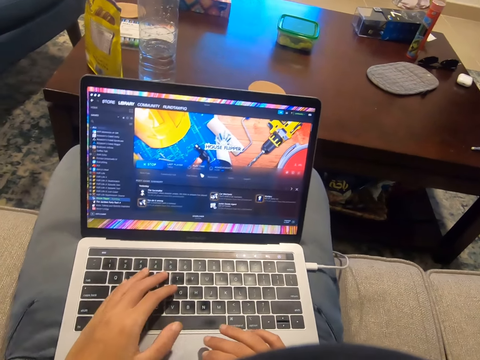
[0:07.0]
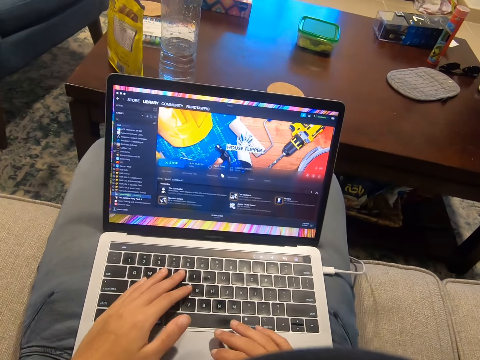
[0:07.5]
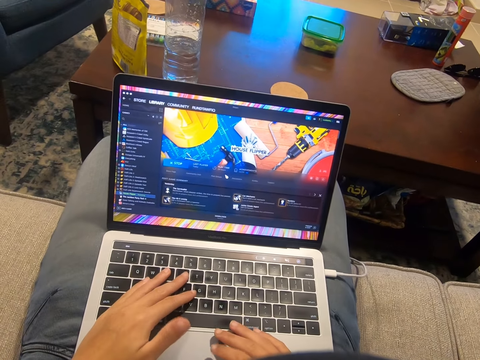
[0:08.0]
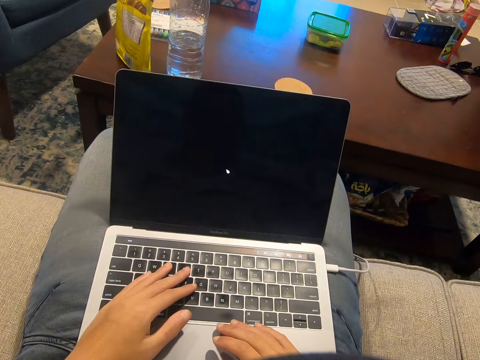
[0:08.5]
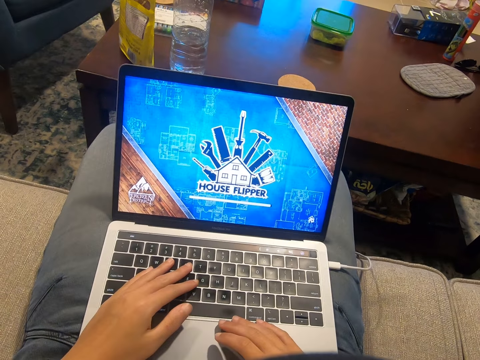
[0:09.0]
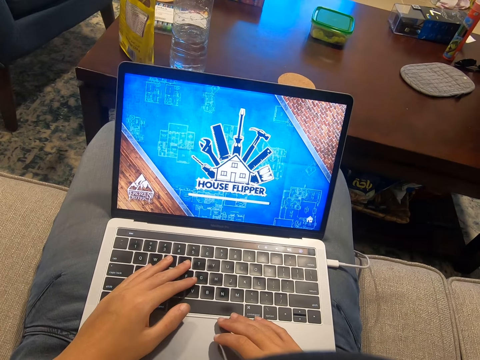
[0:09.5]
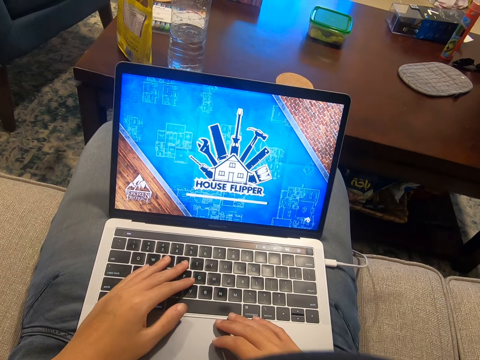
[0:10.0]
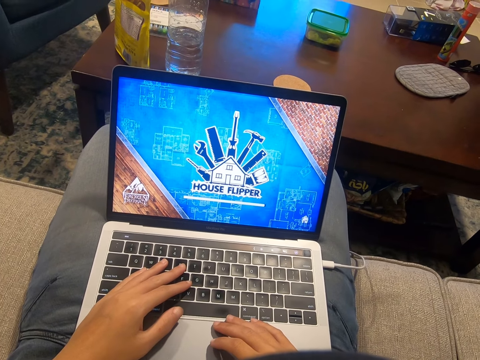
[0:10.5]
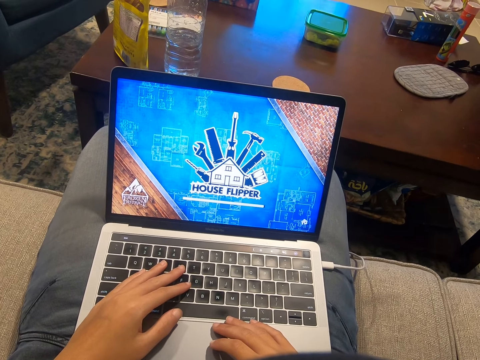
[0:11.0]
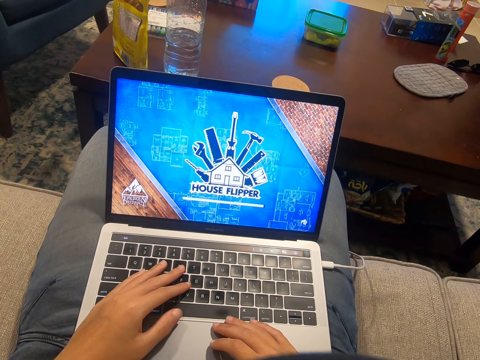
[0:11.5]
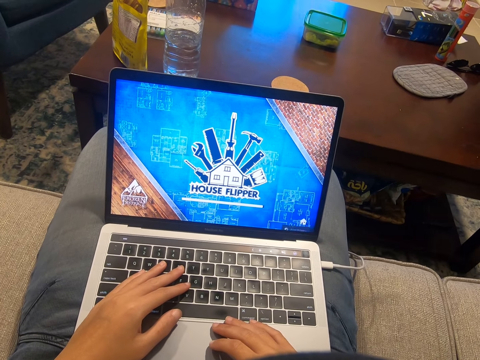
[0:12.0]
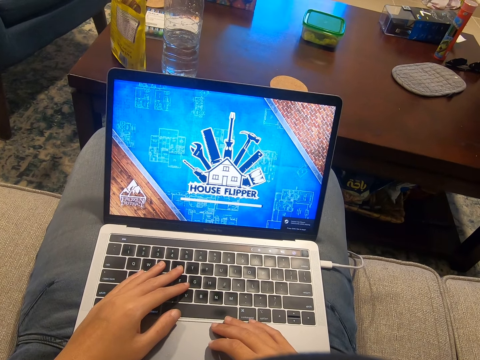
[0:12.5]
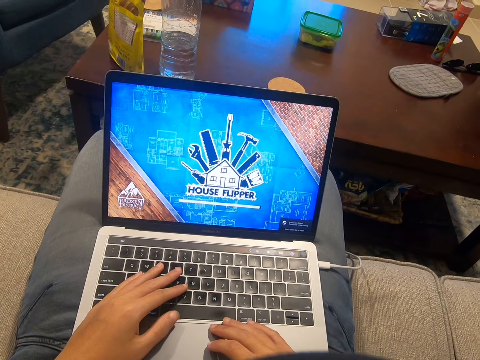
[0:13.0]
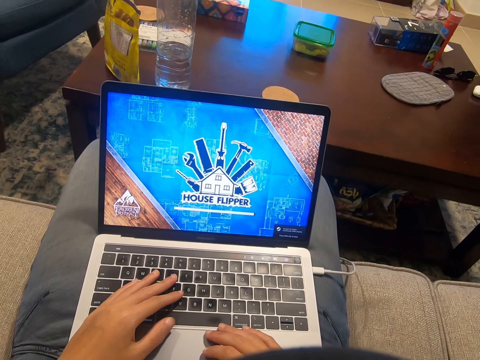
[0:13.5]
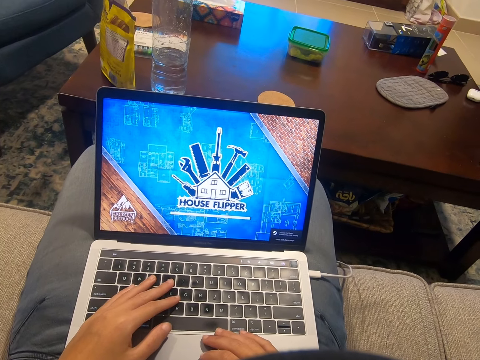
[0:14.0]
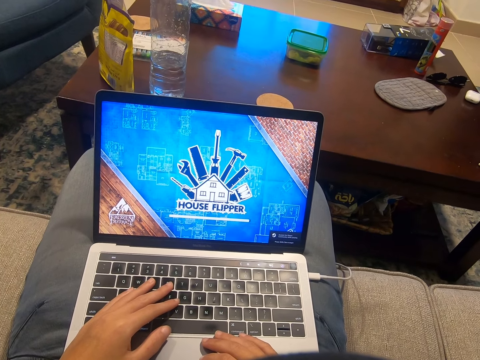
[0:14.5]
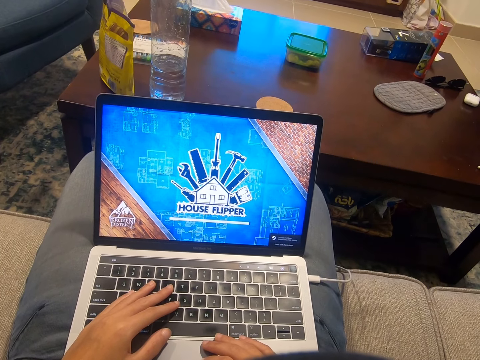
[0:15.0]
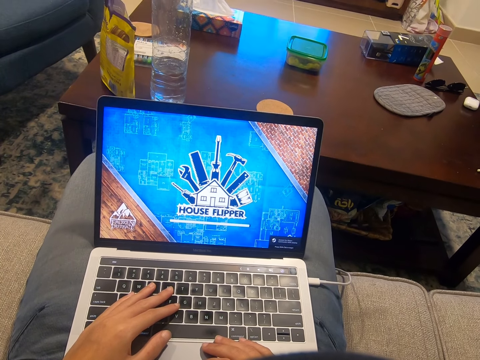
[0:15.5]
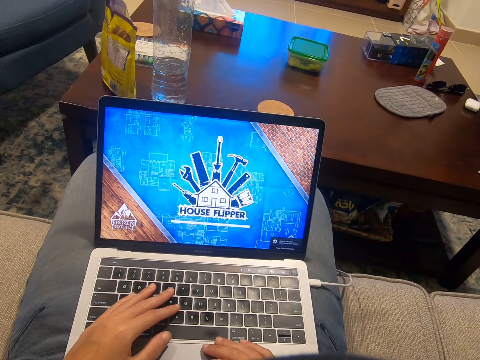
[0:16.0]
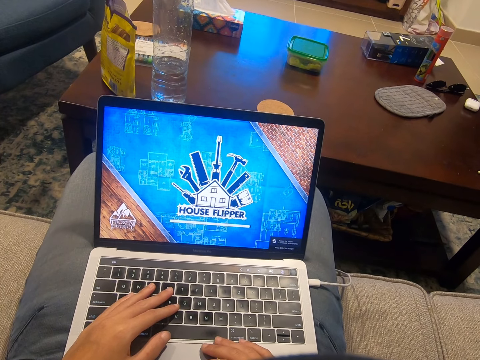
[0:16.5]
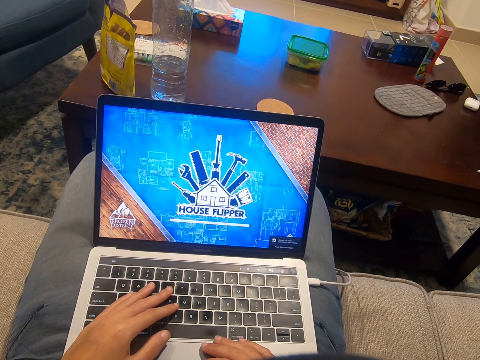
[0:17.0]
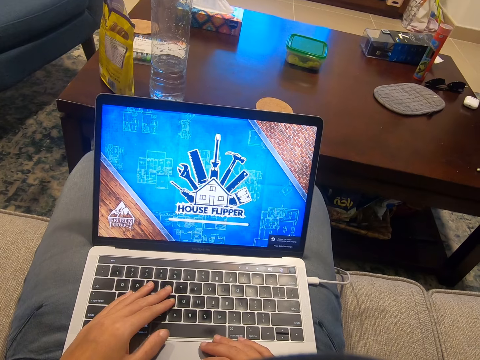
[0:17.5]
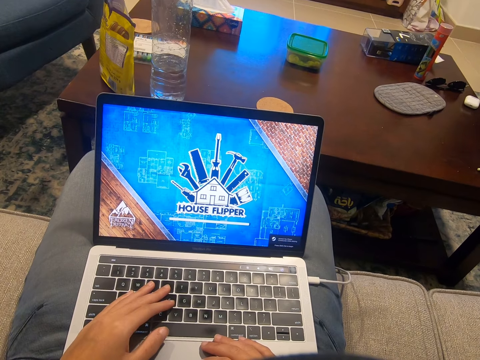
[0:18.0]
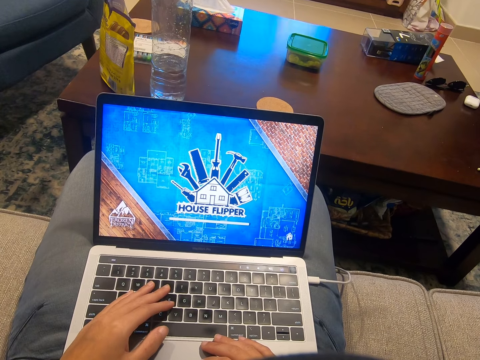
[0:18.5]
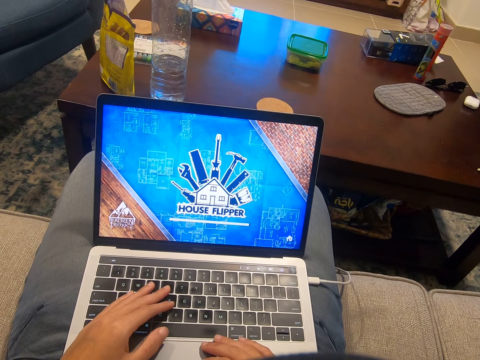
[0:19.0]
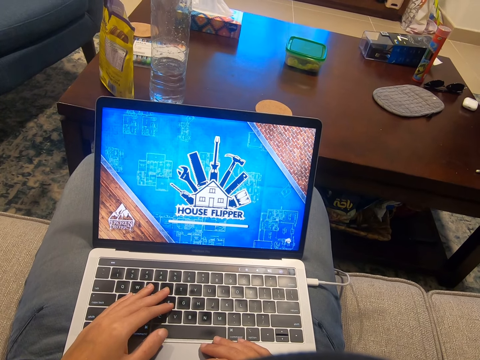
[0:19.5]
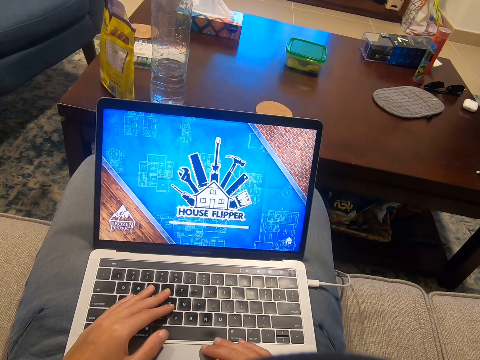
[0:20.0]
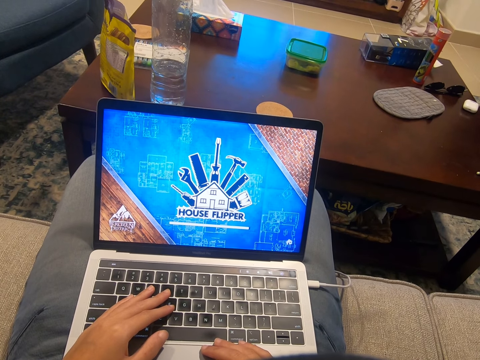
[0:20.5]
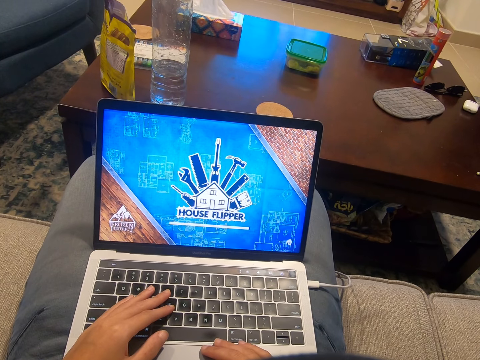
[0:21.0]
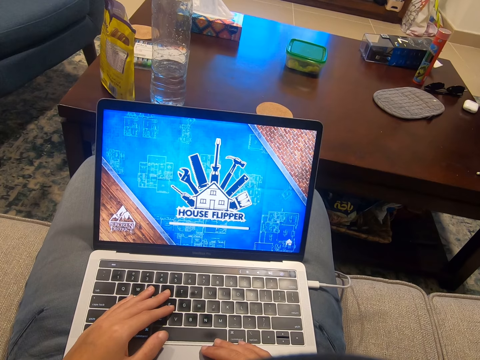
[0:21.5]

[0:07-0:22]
The camera wearer types on the laptop. They hold the laptop.

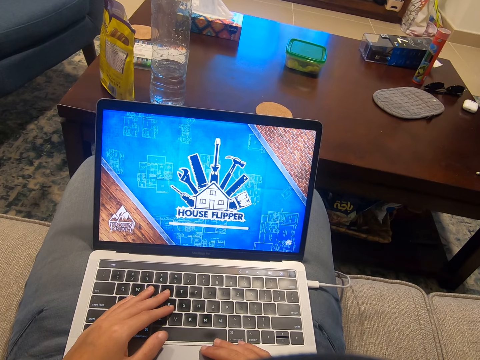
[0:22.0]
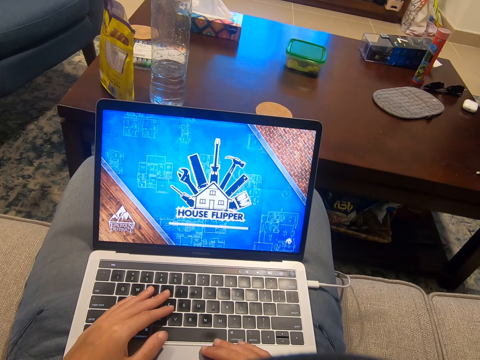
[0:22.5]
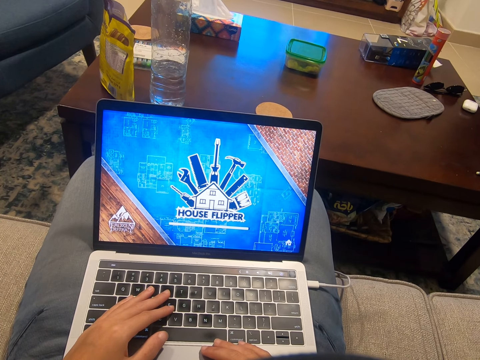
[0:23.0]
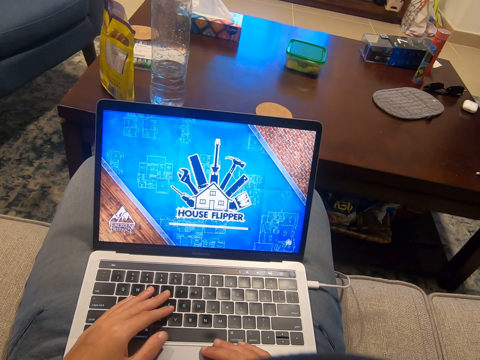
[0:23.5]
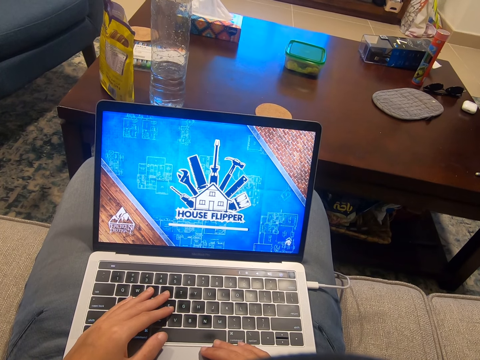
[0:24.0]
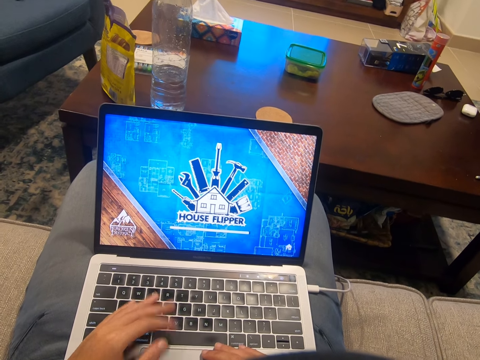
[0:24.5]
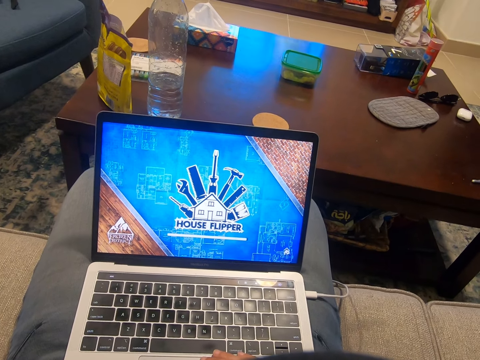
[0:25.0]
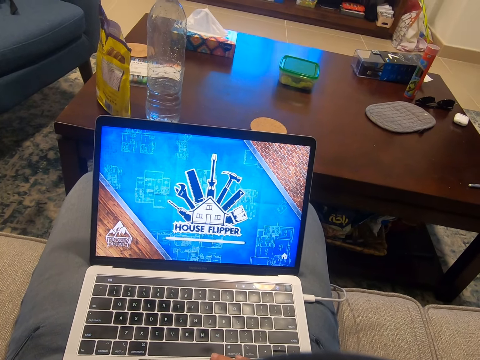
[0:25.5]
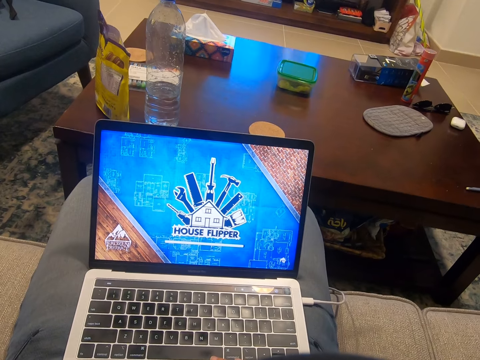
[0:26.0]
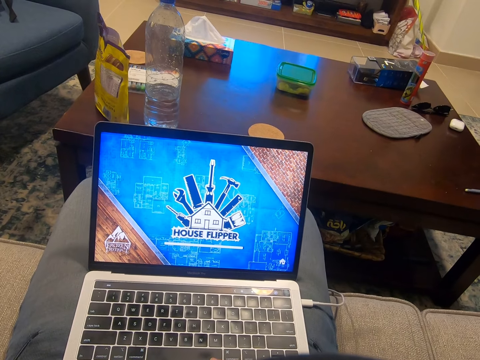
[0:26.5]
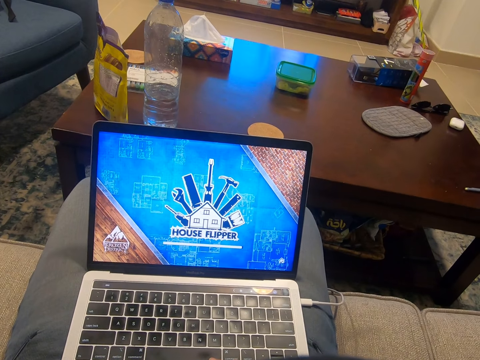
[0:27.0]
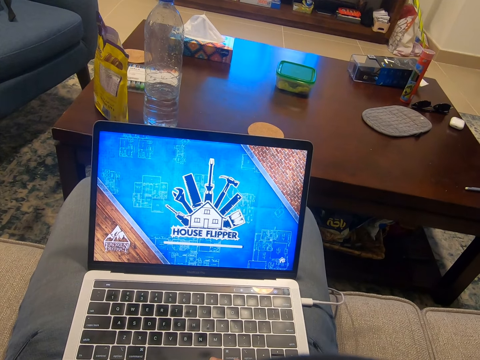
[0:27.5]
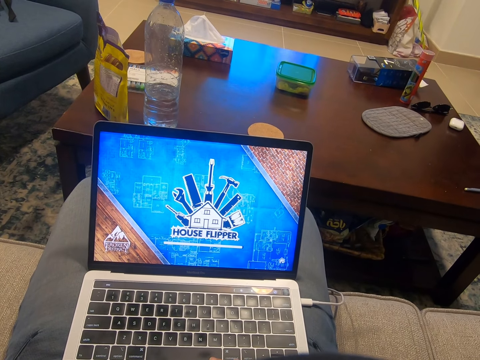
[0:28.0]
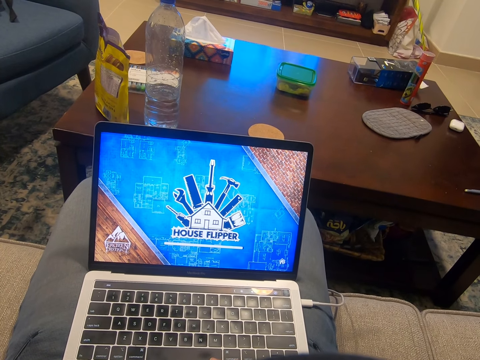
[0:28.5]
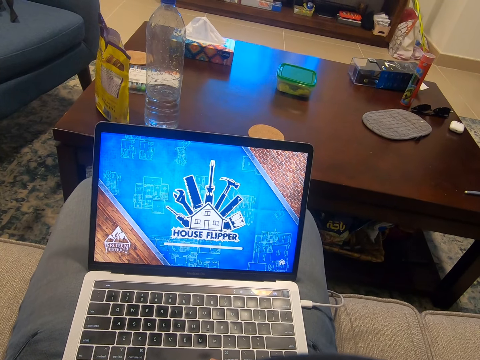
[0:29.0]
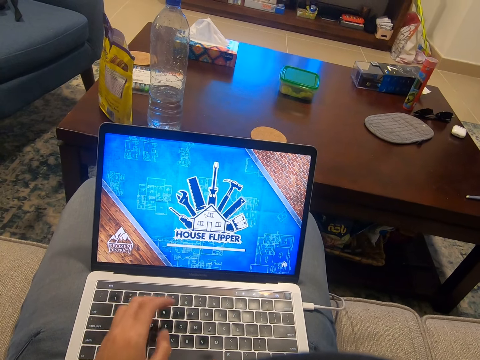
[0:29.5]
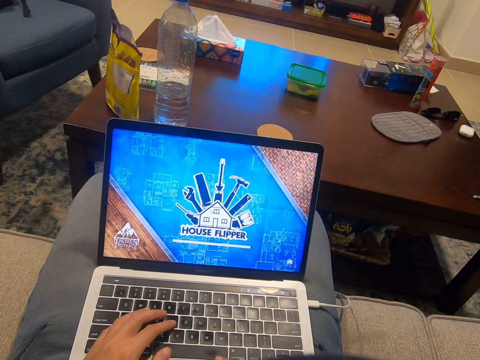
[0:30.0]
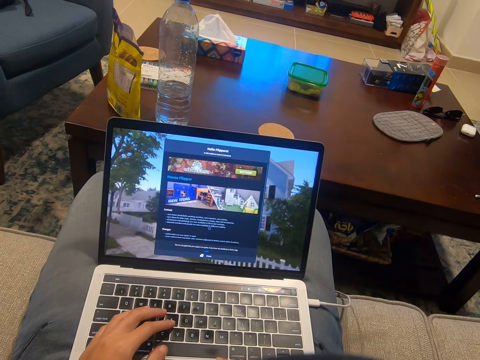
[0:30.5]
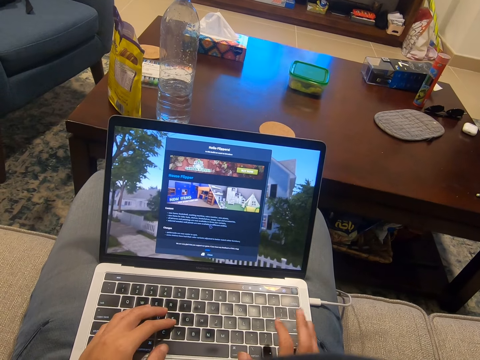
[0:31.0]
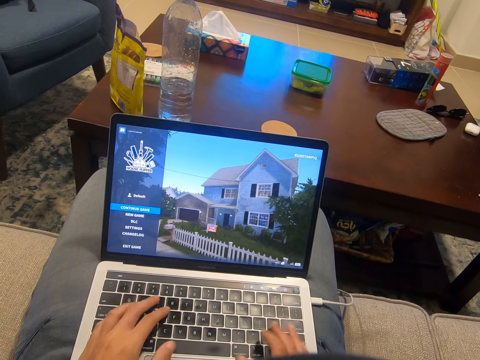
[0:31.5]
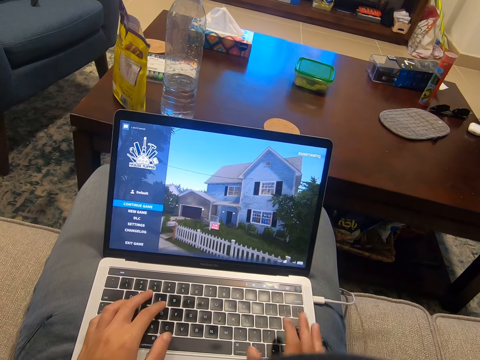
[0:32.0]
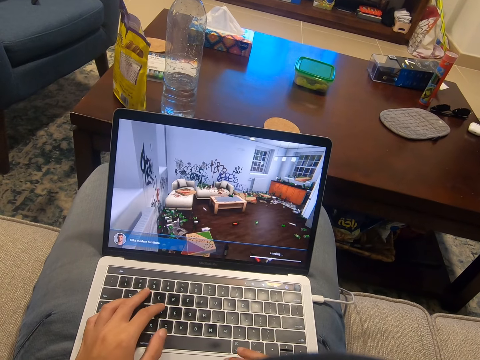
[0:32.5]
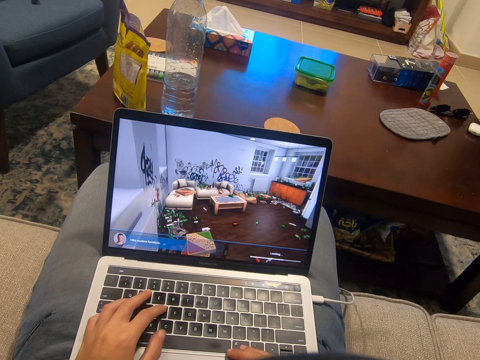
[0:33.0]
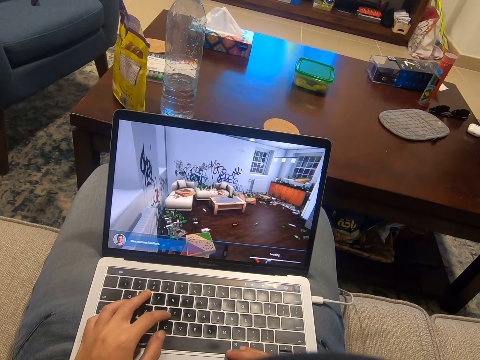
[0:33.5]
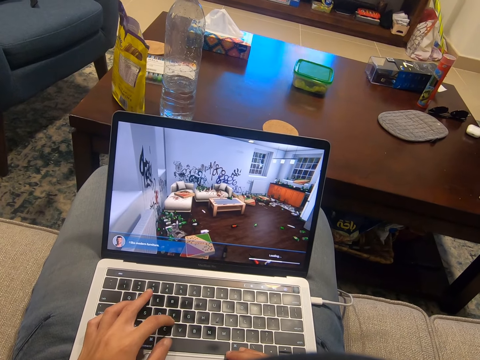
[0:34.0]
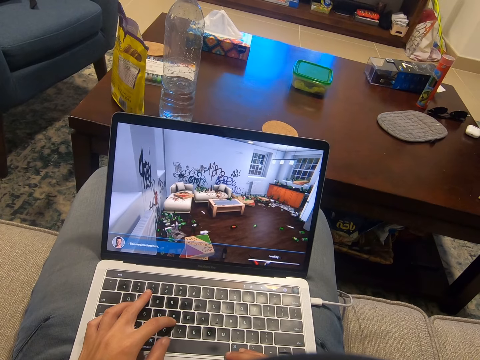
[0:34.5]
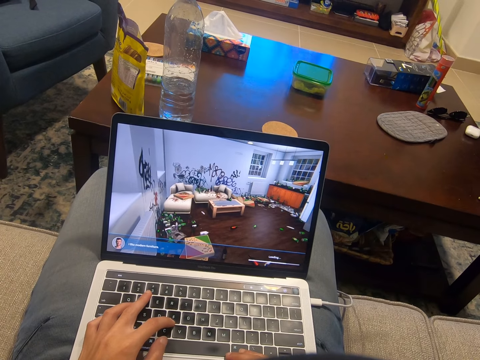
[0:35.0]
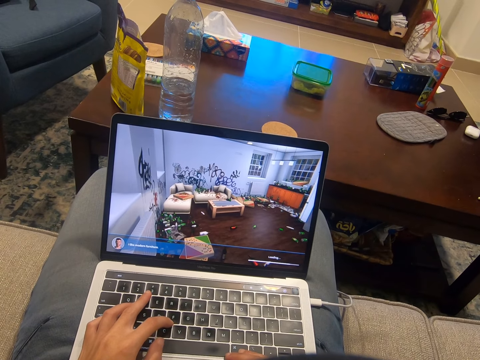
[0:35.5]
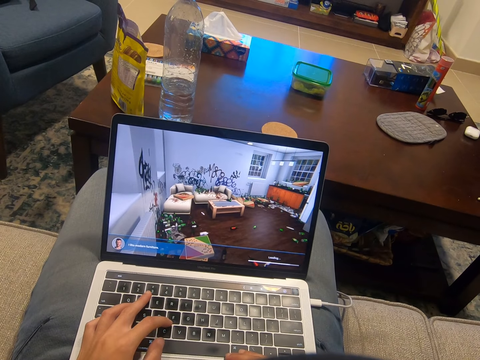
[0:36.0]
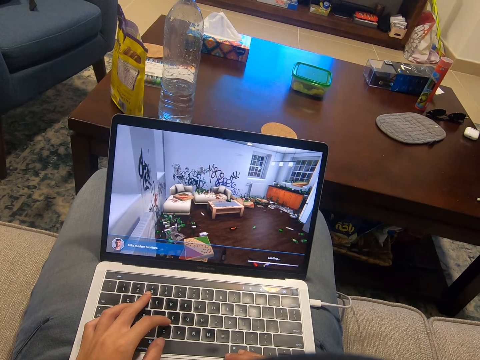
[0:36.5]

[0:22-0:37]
The camera wearer removes a hand from the laptop. They type on the laptop.
